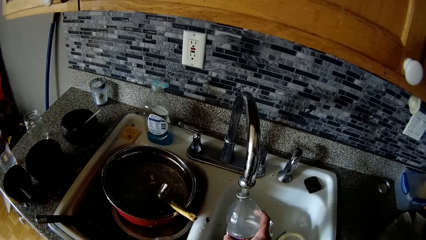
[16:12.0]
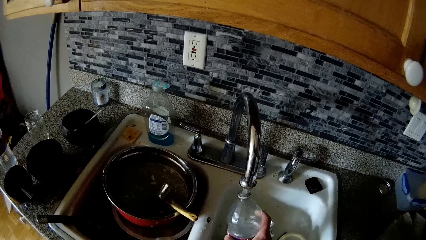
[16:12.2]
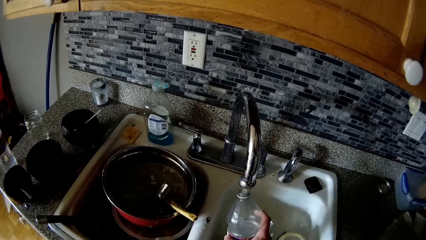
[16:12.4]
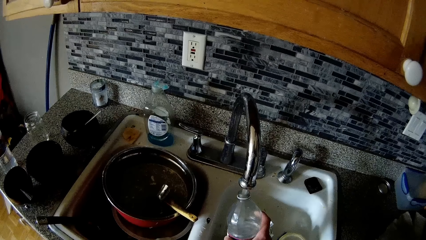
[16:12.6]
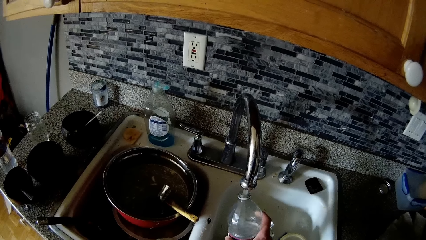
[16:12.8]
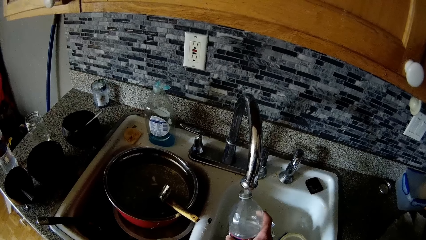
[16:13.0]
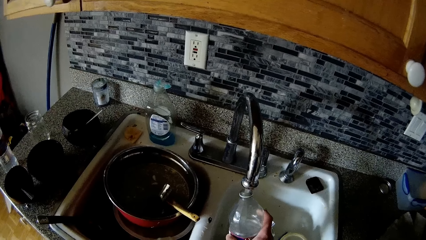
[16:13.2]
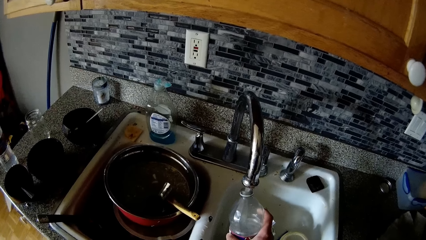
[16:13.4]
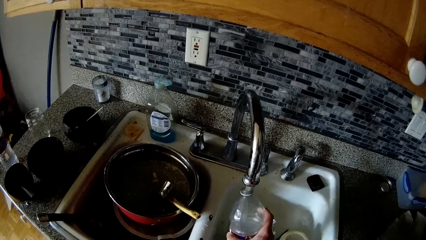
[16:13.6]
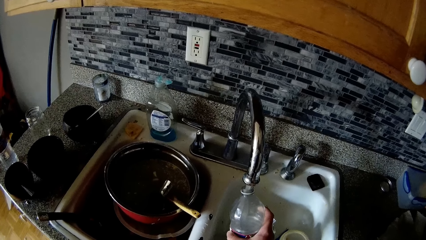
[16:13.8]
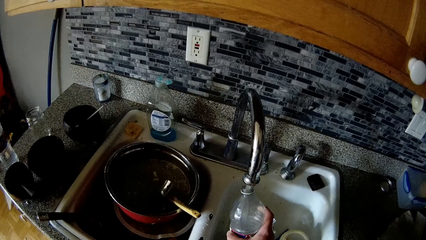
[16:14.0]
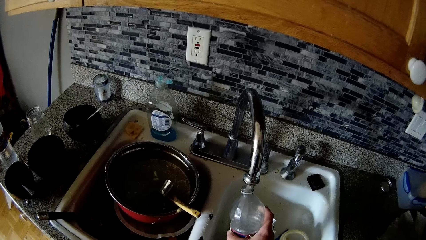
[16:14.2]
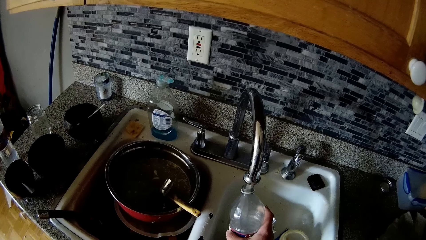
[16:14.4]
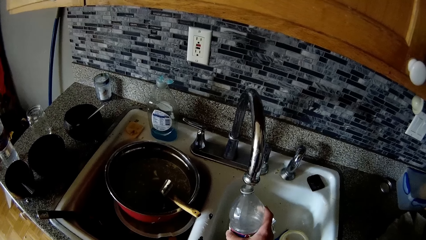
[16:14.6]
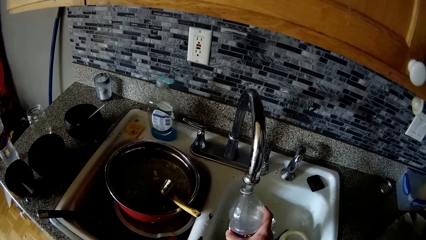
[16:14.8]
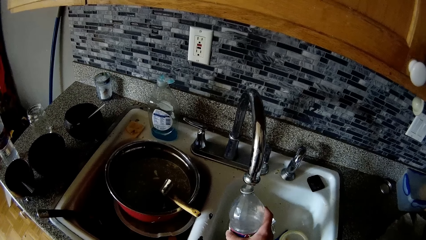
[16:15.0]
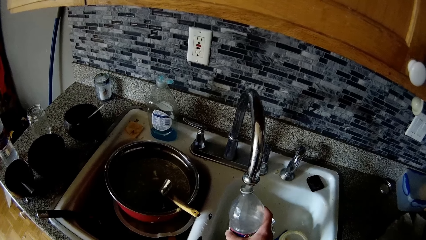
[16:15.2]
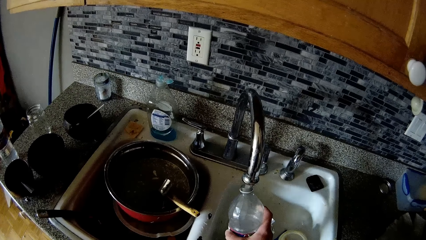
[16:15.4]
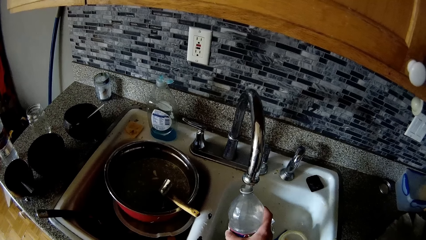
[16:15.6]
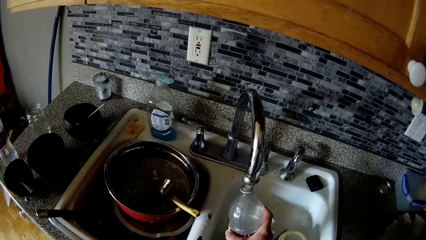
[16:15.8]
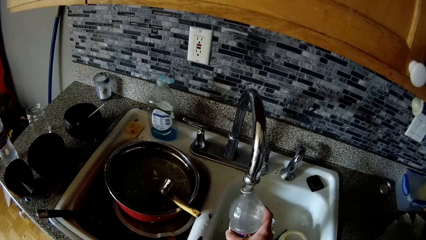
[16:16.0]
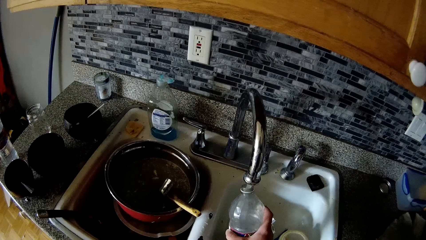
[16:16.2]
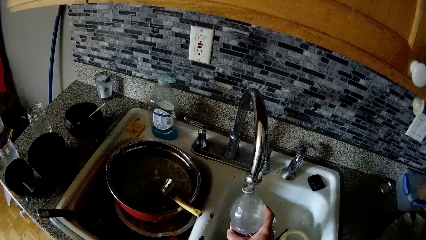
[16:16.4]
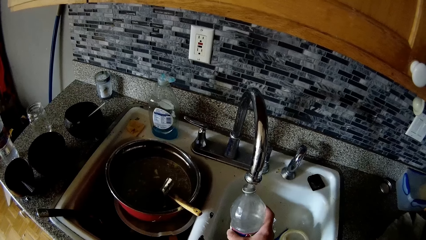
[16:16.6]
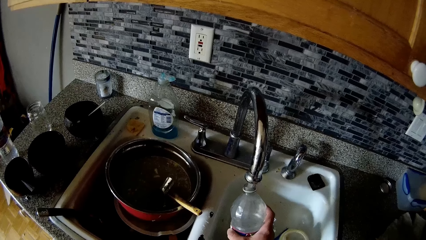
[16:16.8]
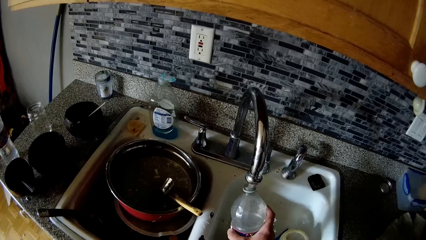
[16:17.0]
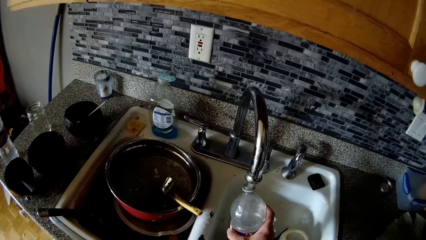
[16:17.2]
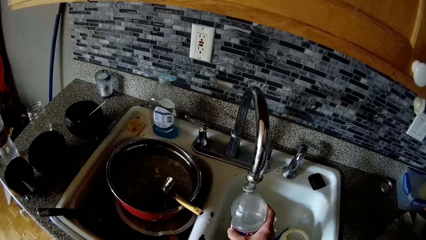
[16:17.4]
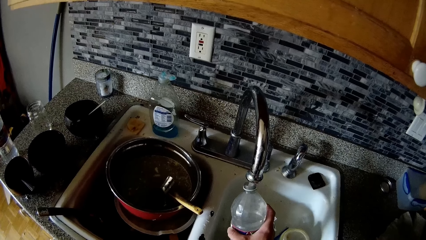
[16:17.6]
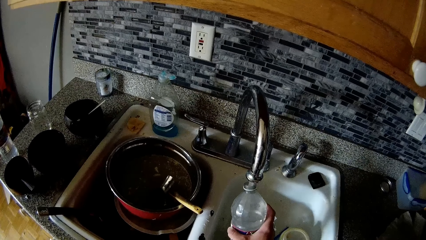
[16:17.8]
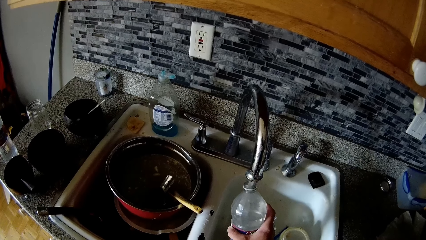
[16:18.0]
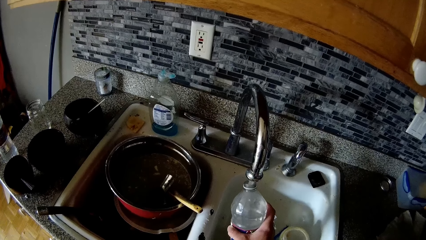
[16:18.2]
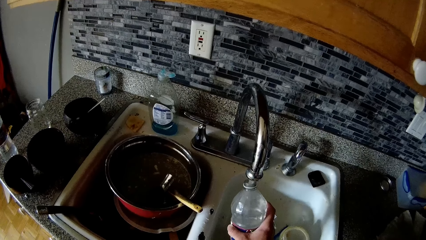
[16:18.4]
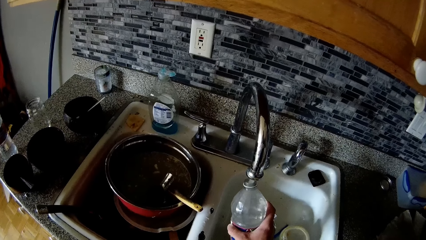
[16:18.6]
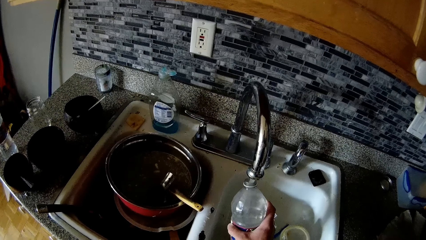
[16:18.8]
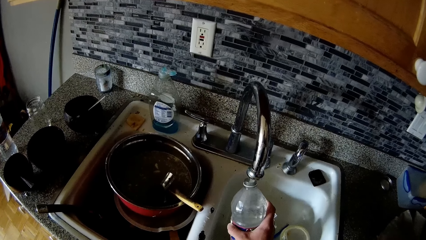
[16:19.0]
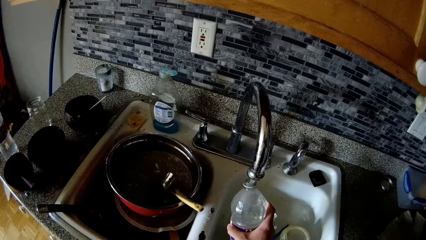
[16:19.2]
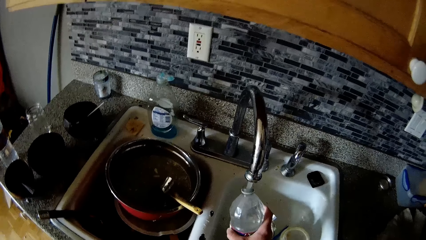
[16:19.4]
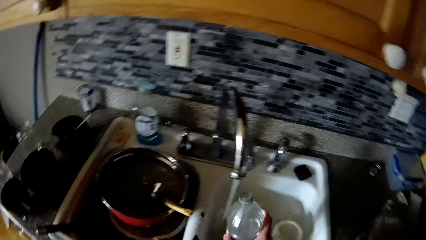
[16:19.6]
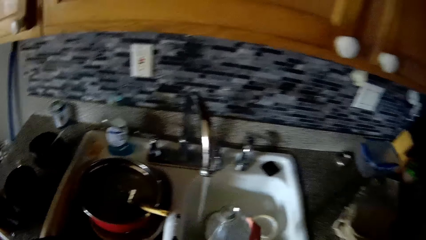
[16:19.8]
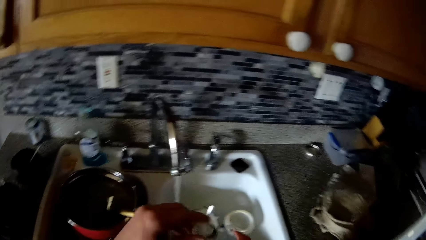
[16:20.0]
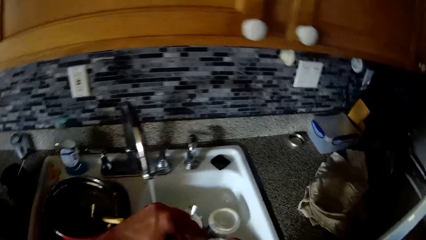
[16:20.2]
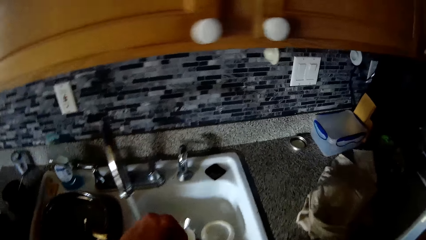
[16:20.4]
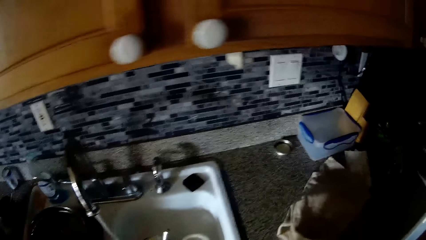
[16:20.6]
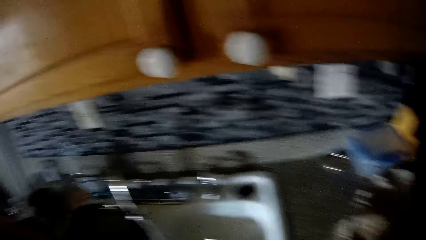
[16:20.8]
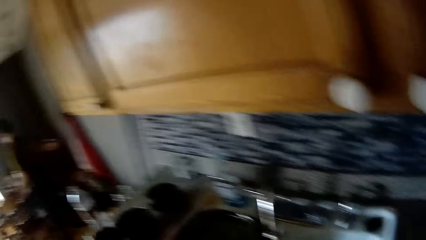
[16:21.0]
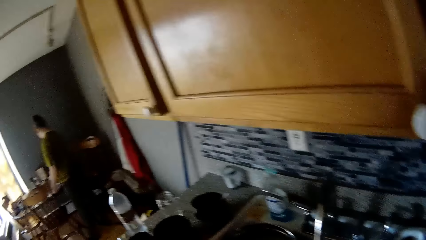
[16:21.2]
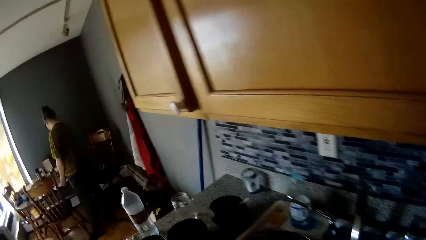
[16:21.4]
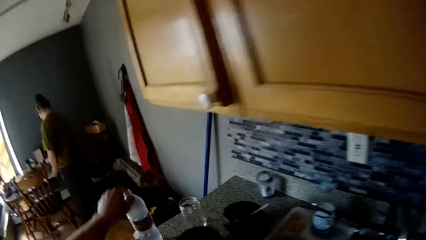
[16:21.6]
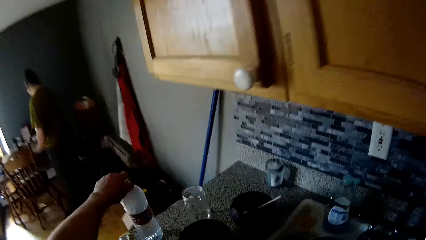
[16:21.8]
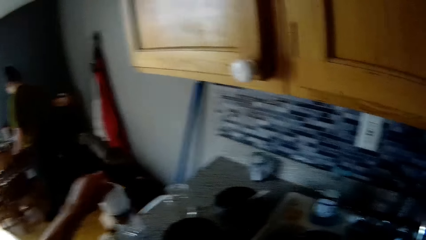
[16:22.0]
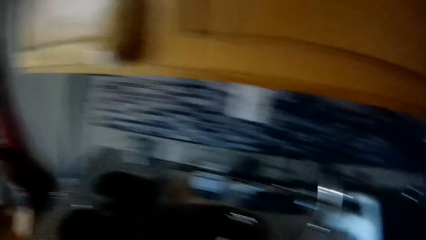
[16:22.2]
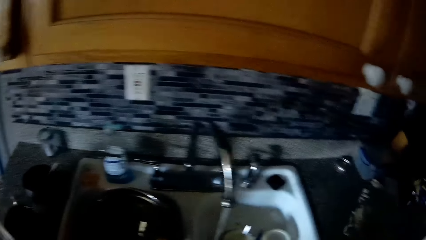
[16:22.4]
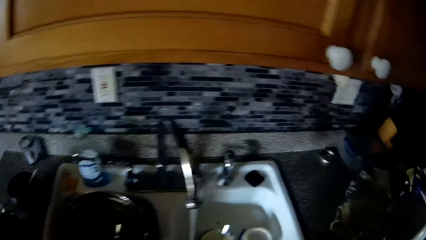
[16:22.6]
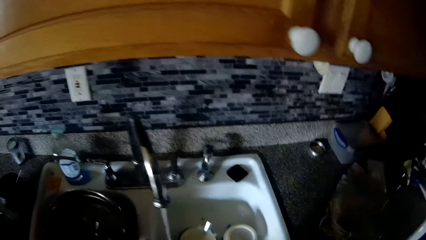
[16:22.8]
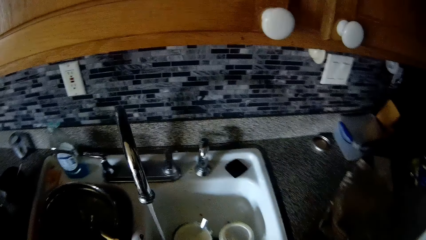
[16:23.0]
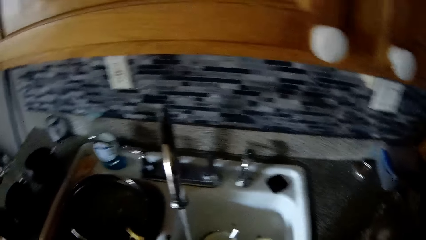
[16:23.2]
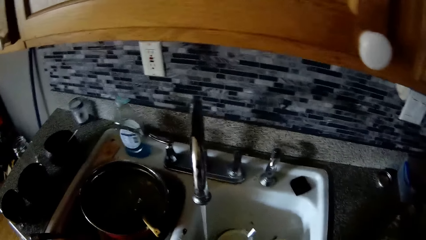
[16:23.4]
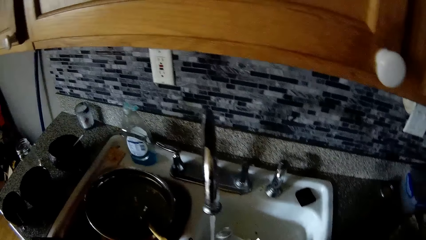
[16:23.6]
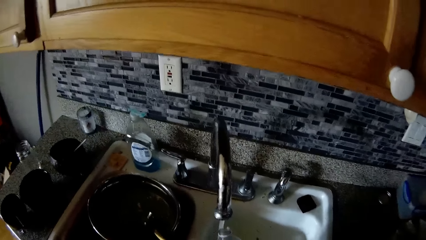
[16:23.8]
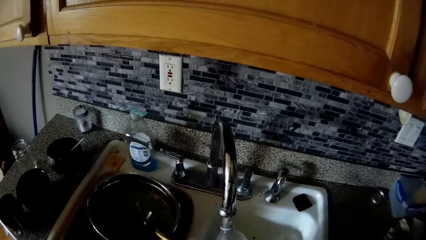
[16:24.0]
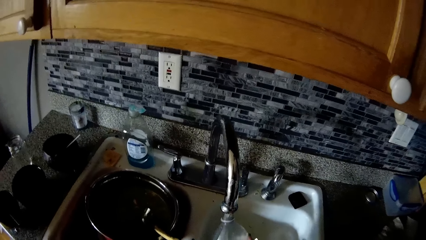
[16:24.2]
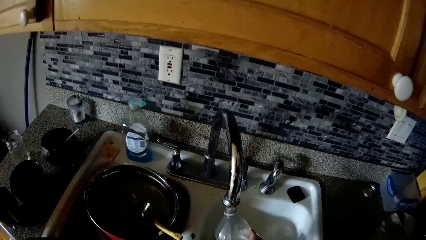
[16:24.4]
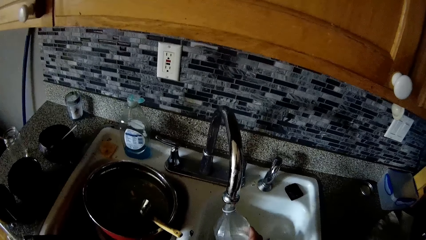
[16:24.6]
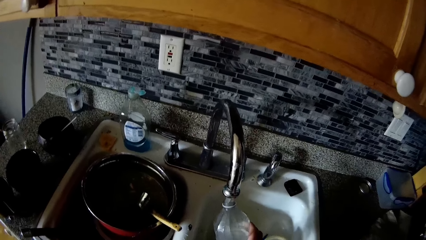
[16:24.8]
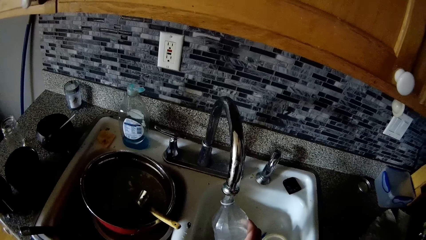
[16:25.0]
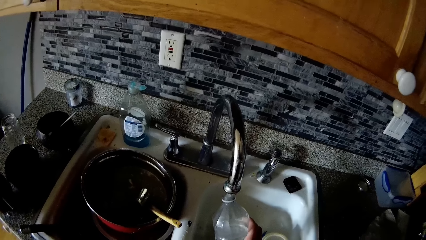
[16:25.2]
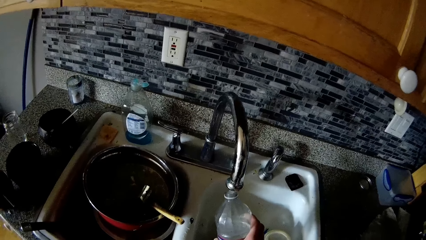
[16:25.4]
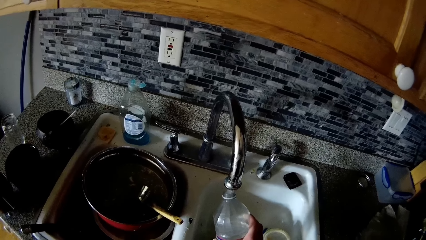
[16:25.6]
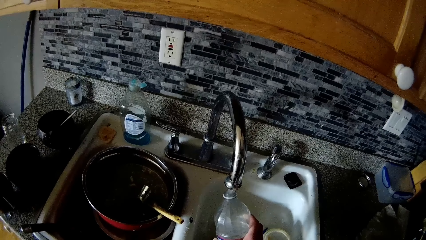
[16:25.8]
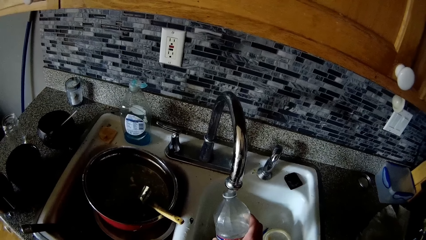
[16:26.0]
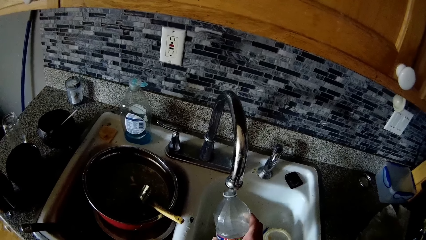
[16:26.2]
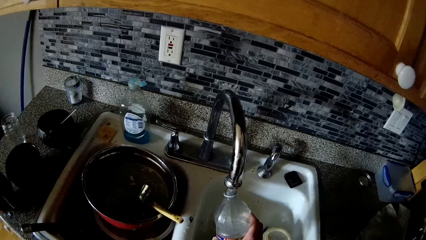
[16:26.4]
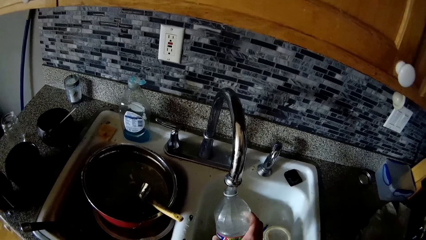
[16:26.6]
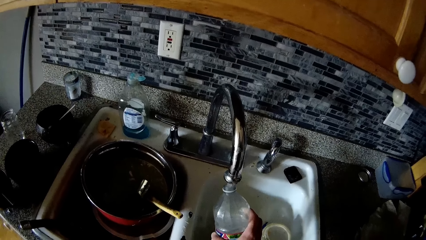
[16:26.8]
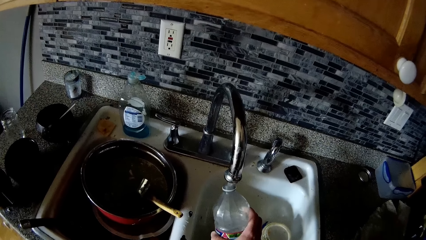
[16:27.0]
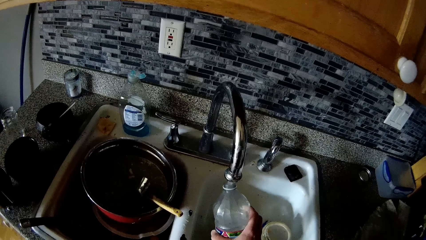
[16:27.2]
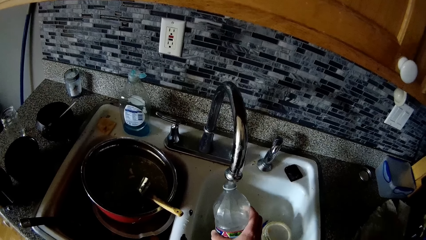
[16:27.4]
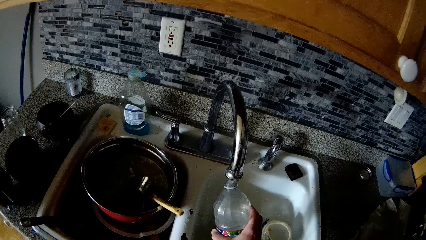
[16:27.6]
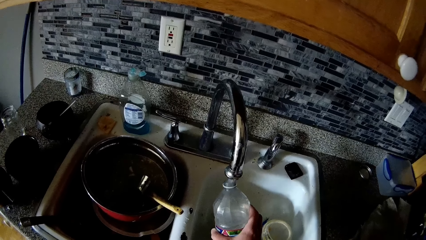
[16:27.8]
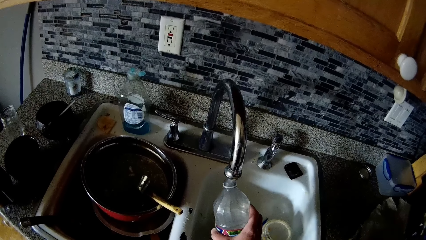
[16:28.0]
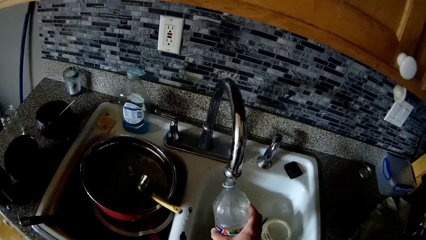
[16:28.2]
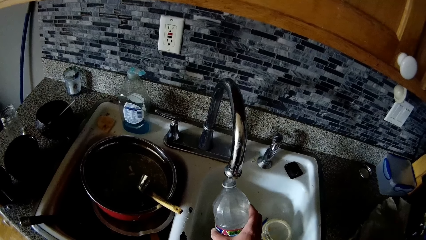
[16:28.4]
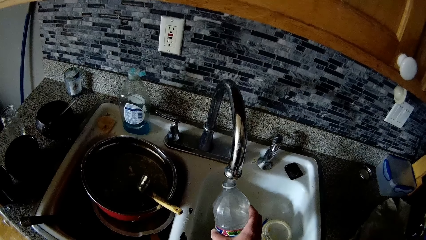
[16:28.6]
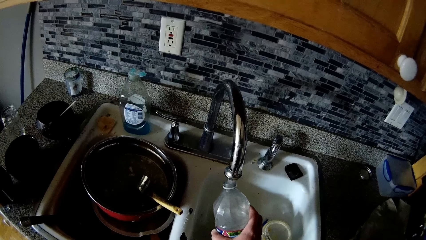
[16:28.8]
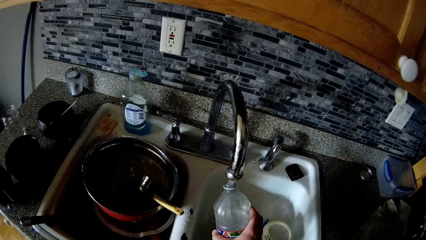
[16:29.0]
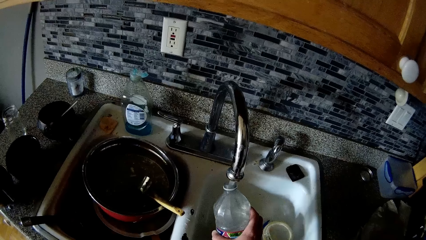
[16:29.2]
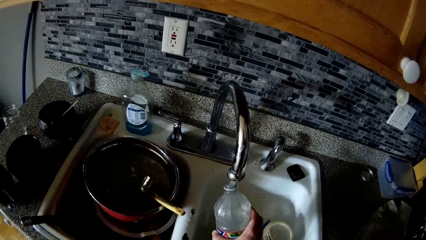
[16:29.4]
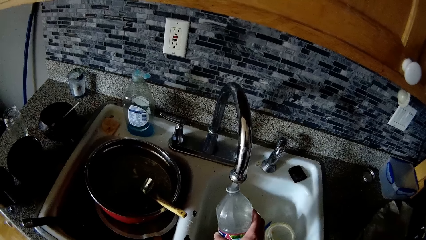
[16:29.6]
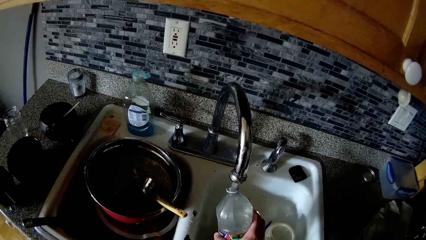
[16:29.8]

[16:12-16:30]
The camera wearer covers the bottle with the lid in his left hand. He looks around. He picks a bottle on the sink countertop with his left hand. He looks around. He fills the bottle in his right hand with water from the sink tap.
